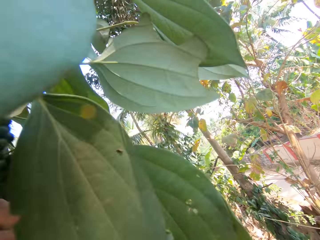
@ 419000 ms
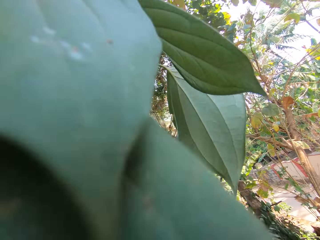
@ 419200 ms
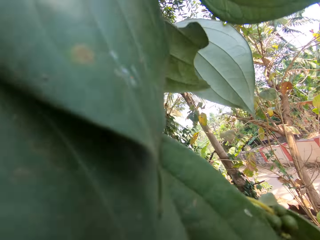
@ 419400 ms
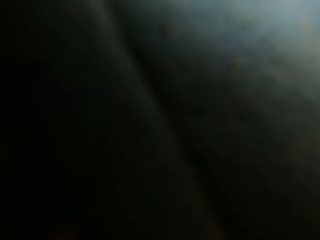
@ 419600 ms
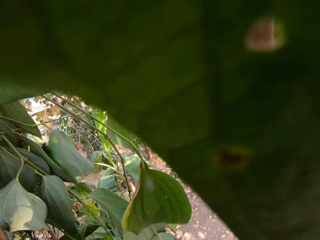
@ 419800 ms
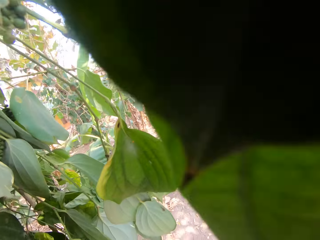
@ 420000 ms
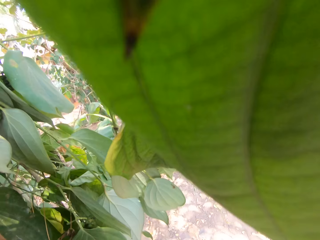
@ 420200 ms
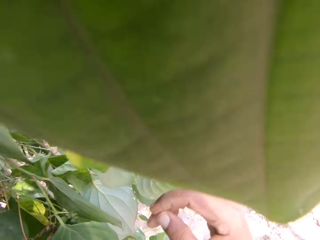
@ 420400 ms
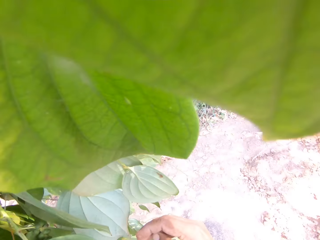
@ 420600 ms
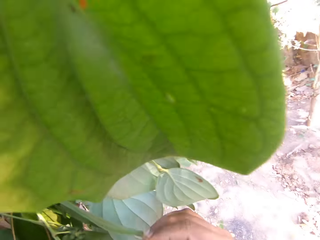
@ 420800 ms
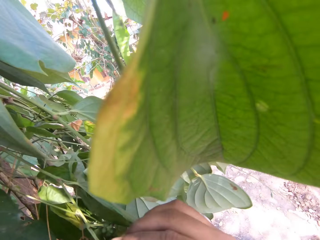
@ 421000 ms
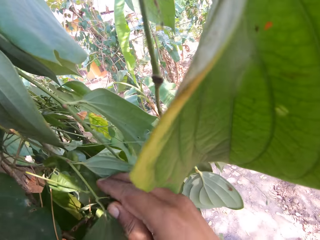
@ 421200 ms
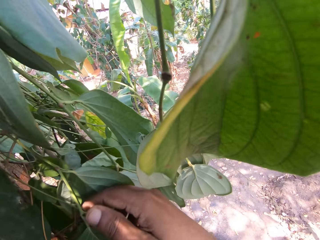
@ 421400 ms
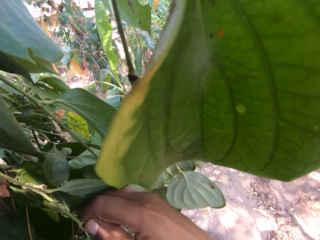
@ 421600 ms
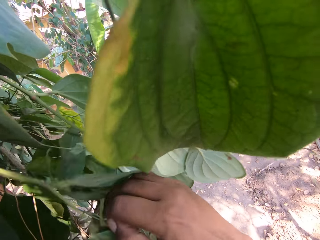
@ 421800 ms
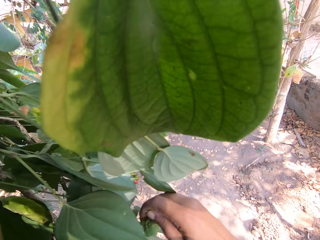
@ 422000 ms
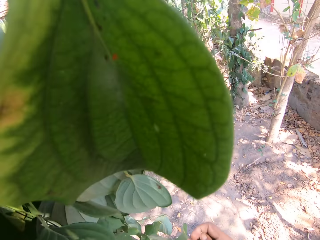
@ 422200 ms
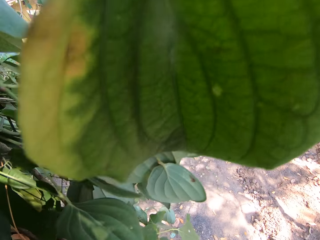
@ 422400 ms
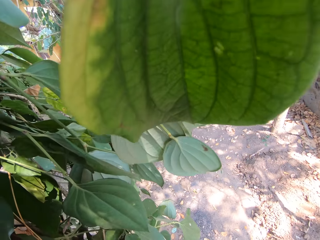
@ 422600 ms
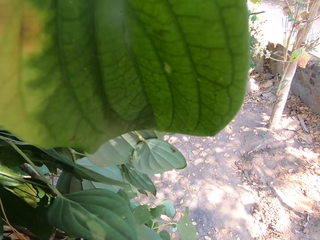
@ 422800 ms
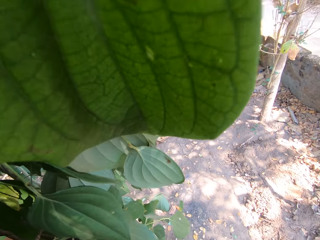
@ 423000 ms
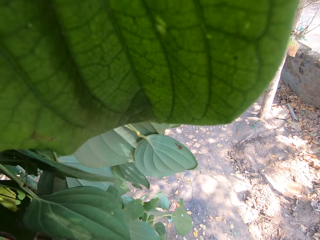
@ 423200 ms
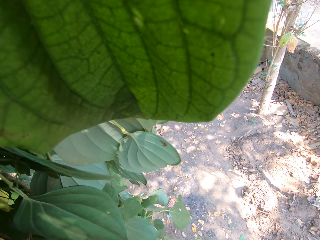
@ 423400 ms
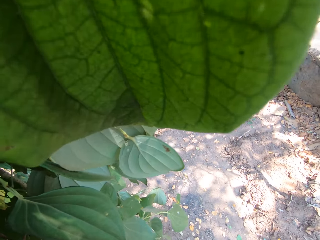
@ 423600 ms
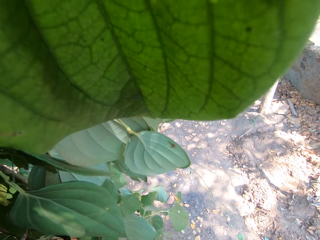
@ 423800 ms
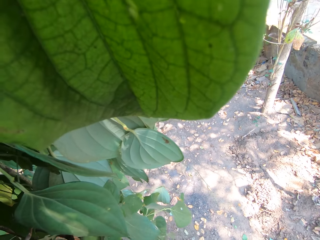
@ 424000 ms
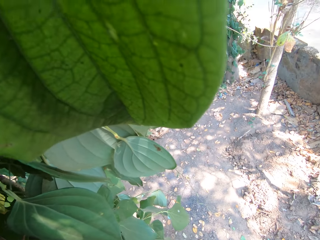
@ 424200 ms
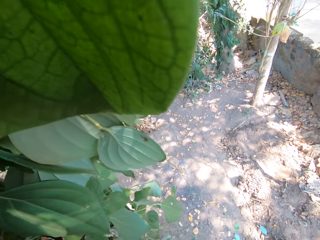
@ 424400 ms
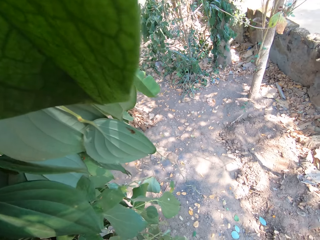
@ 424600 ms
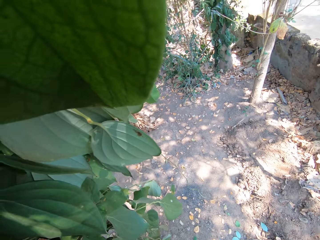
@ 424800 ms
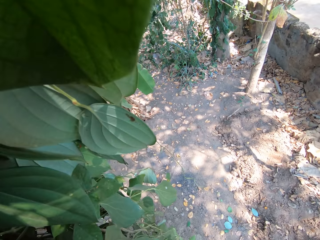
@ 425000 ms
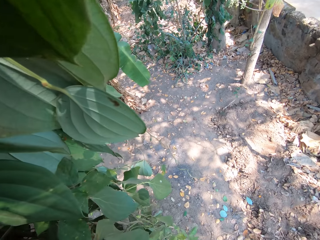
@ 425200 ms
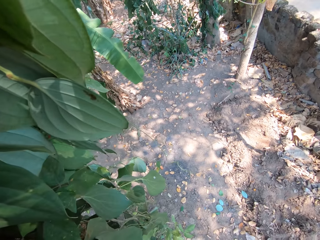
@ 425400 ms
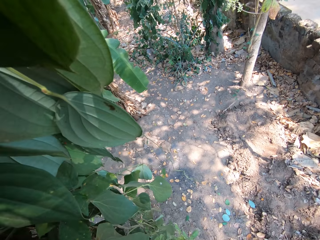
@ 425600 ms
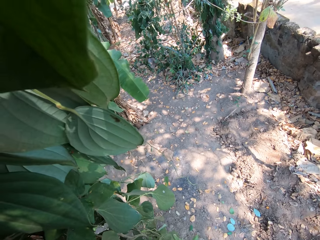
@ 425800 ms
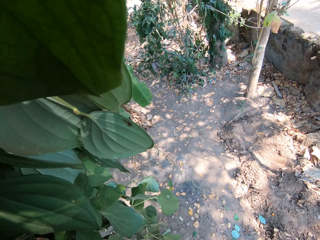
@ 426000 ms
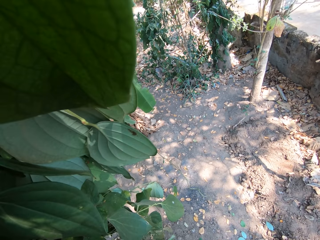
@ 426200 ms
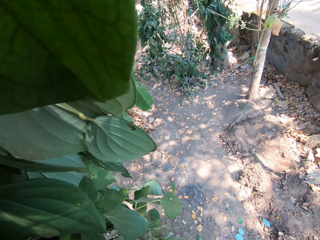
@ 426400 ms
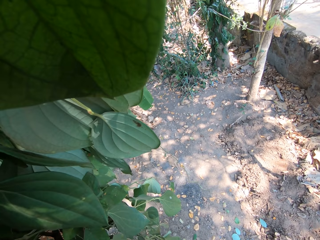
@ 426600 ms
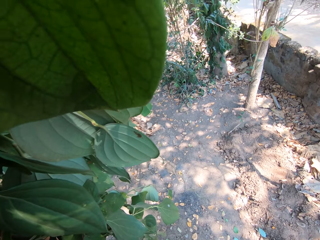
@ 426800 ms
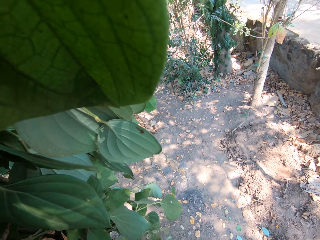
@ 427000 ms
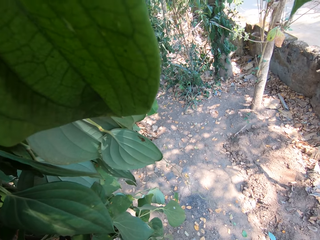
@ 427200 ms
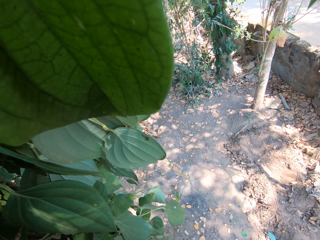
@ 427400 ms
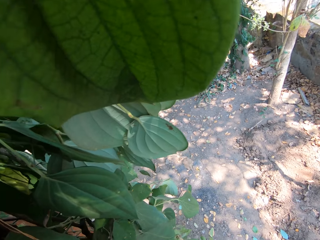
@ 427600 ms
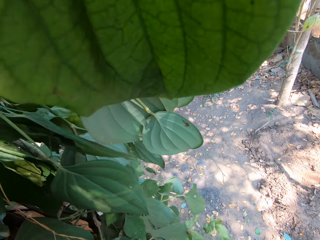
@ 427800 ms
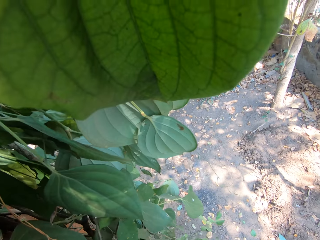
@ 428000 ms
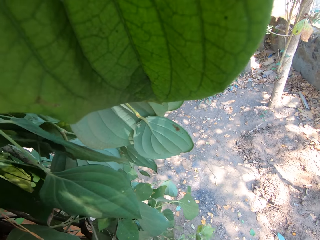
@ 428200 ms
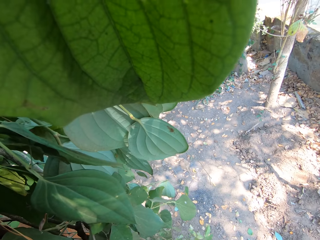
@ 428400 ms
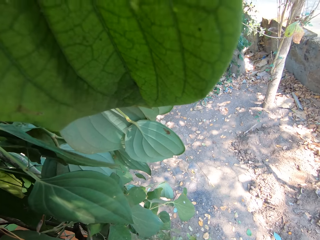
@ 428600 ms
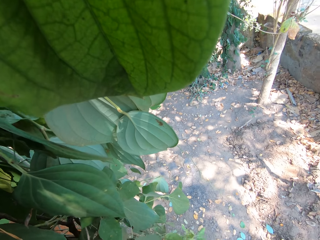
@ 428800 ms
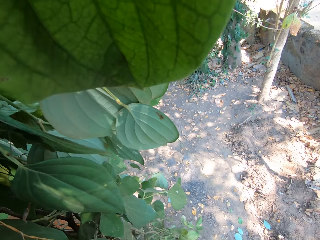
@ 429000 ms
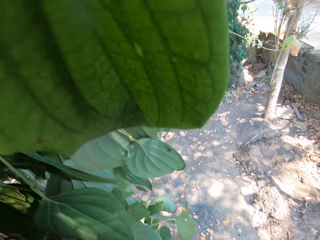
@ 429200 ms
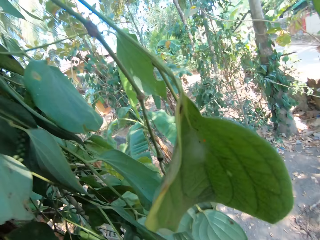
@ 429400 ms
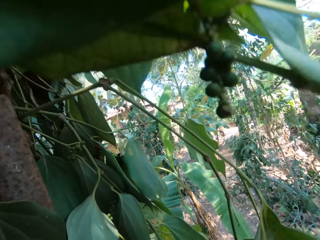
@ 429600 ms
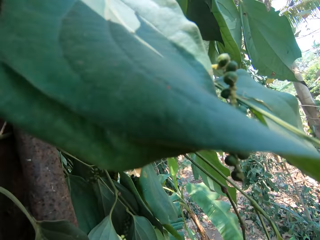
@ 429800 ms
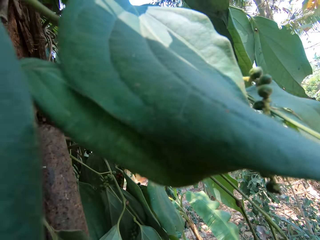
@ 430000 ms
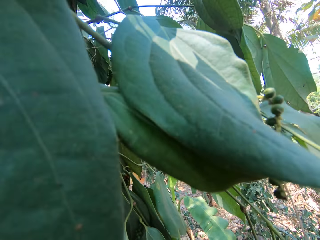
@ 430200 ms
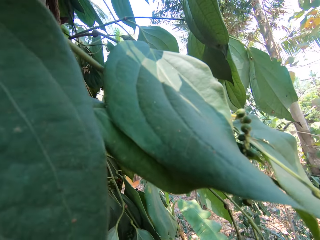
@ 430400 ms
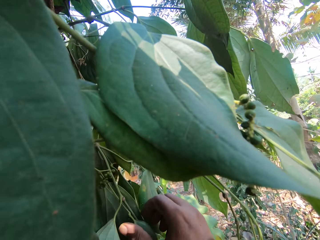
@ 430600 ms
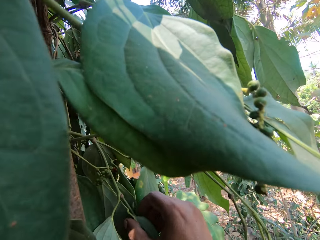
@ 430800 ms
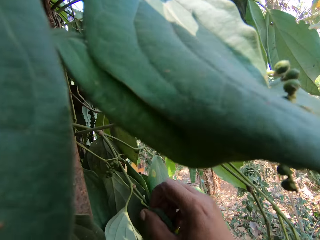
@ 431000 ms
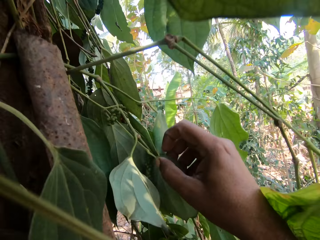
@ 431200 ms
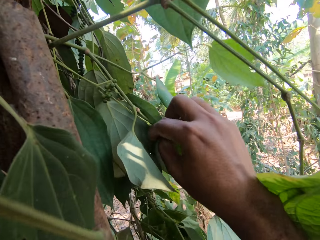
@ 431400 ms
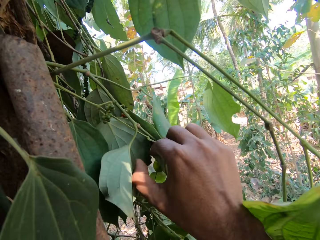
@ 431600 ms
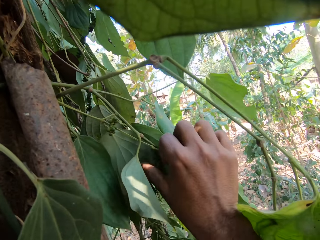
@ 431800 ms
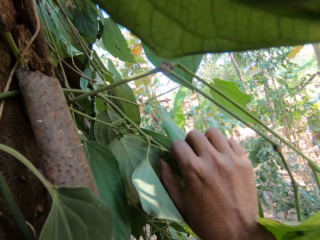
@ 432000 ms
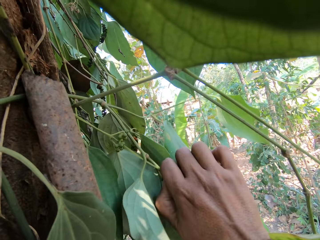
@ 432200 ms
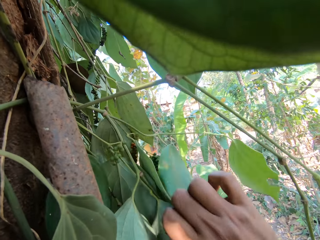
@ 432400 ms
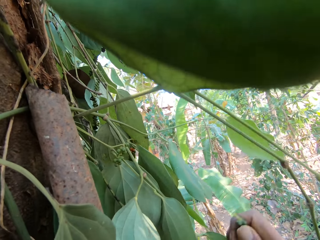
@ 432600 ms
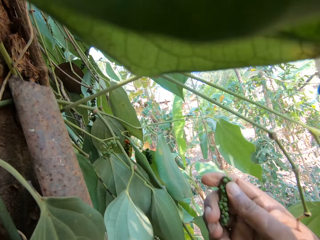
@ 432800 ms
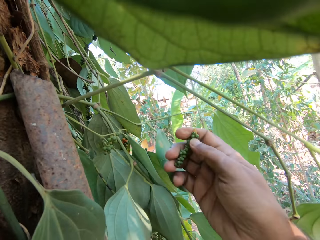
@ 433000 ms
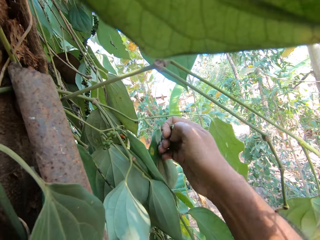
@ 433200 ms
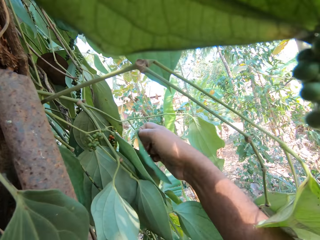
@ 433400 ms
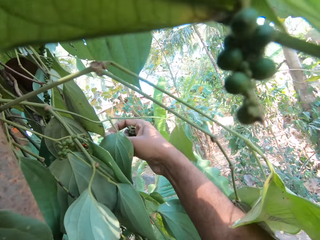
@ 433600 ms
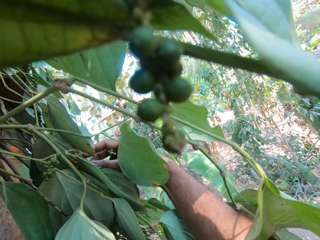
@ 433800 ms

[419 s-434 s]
The camera wearer touches the leaves on the tree with his right hand. He cuts a leaf from the tree with his right hand. He stares at the leaves. He cuts some fruits from the tree with his right hand. He plucks the vegetable on top of the tree.

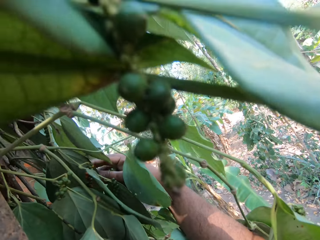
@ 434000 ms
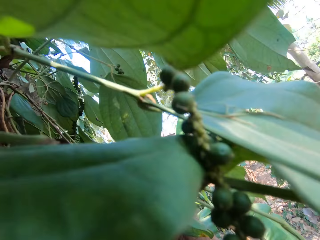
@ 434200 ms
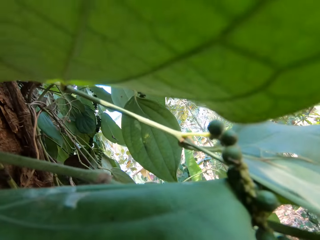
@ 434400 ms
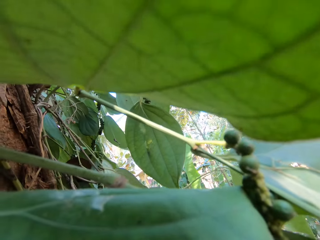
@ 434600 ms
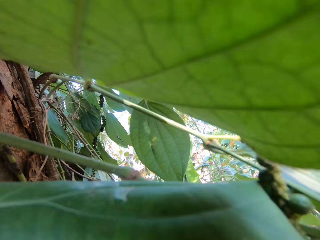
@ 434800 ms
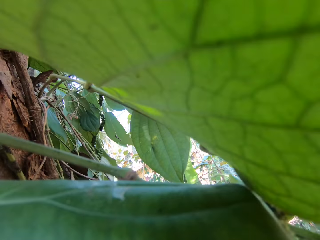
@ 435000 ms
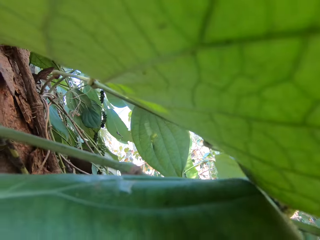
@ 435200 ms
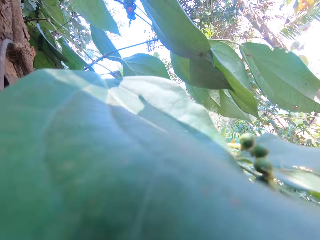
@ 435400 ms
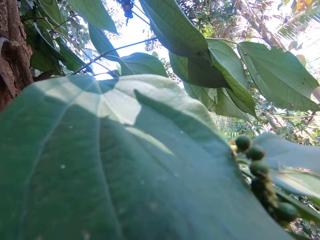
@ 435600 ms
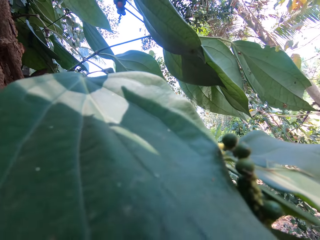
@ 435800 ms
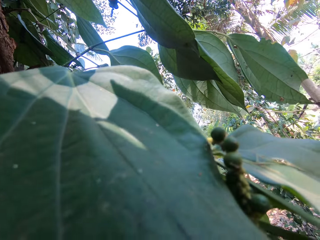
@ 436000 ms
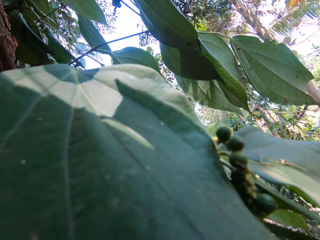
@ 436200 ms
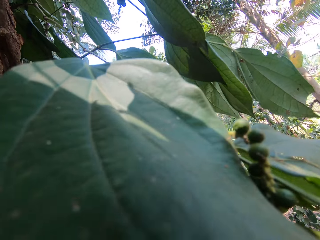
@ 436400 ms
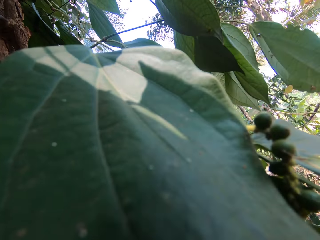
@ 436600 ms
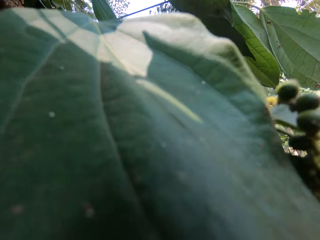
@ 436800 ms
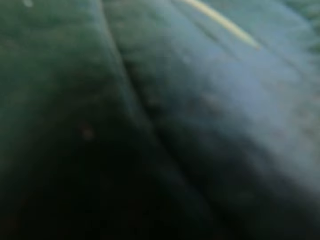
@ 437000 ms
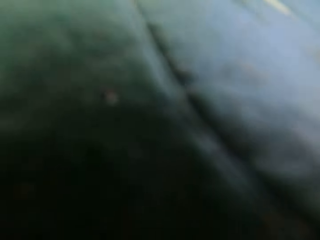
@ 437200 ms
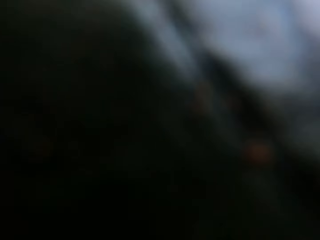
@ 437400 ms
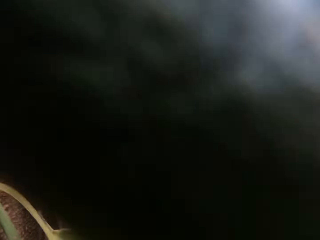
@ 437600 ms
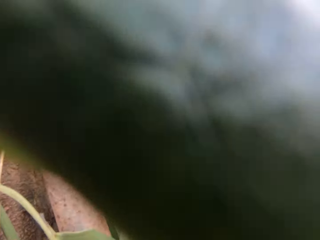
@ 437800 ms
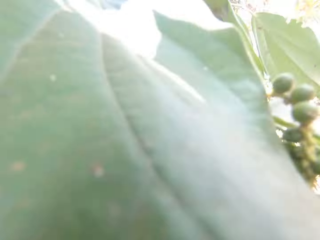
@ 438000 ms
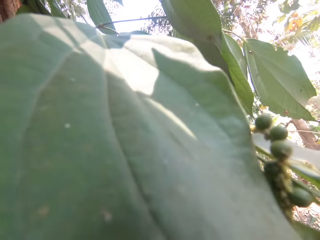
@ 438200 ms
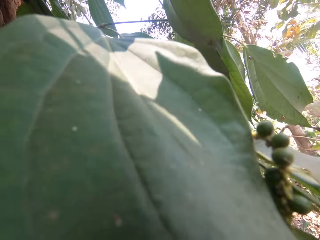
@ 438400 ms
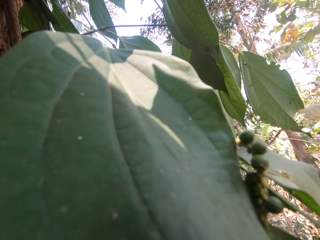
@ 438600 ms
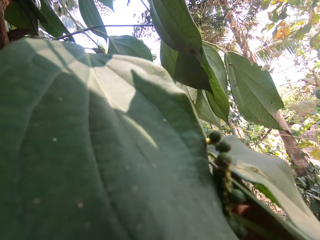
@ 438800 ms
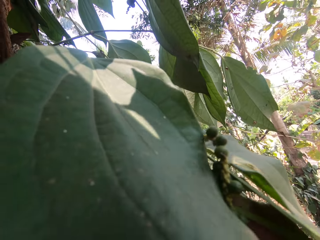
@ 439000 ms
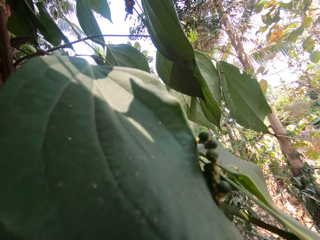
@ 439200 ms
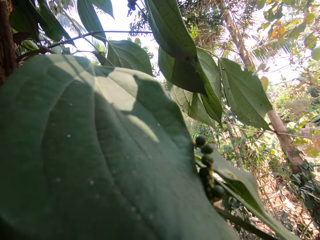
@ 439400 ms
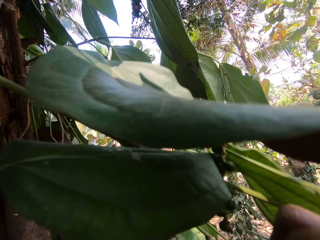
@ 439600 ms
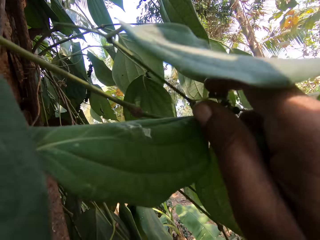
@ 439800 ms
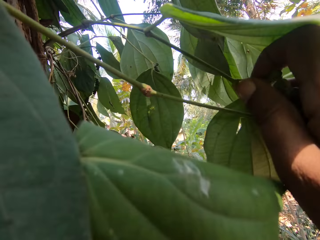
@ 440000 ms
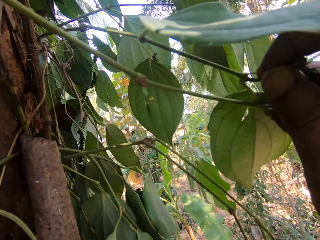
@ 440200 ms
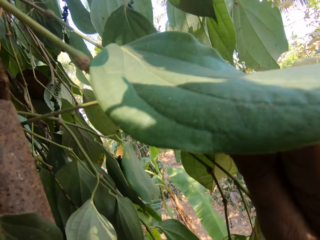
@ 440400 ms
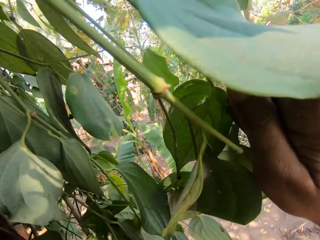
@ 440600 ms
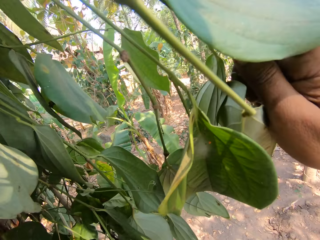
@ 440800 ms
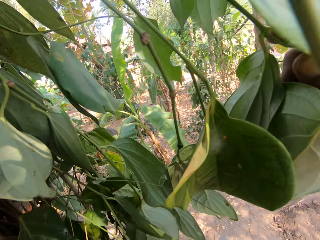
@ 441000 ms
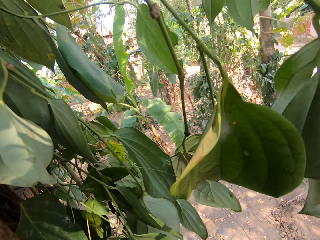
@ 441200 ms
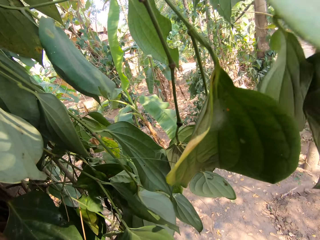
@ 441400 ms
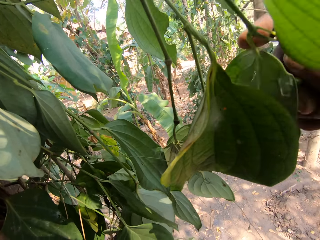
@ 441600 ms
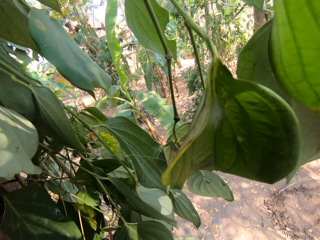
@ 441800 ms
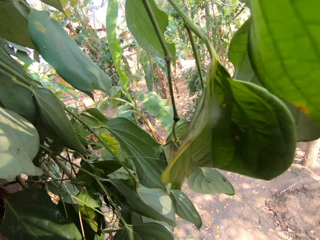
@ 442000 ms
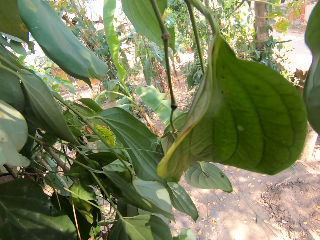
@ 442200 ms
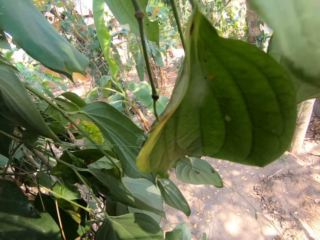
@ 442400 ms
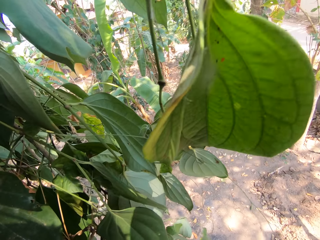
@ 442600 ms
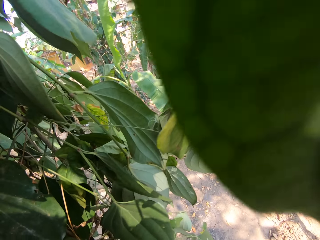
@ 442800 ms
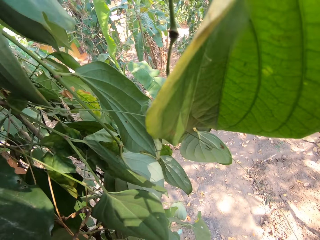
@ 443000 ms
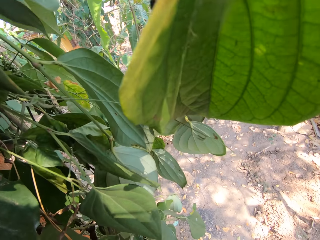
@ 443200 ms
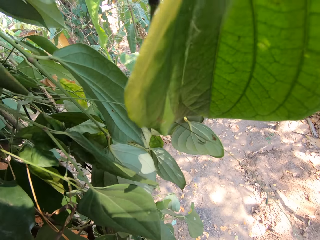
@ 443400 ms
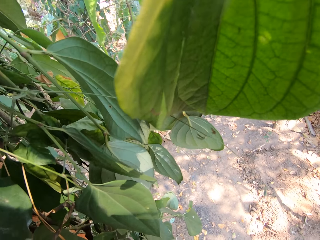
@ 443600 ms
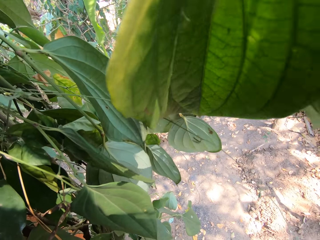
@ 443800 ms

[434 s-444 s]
The camera wearer cuts a leaf from the tree with his right hand. He cuts some fruits from the tree with his right hand.
